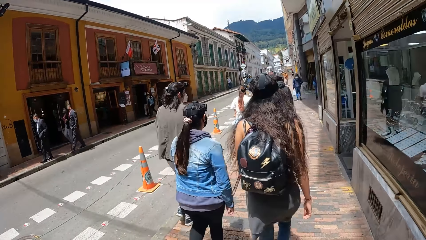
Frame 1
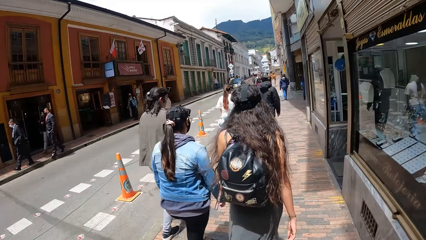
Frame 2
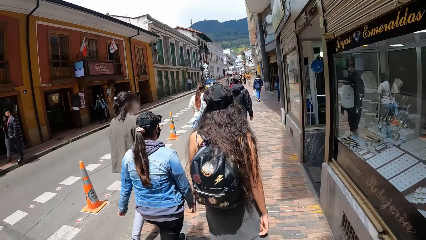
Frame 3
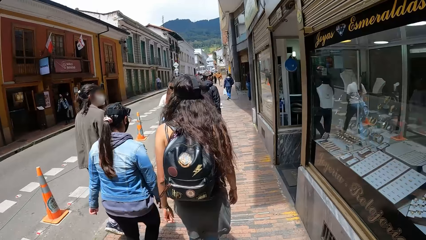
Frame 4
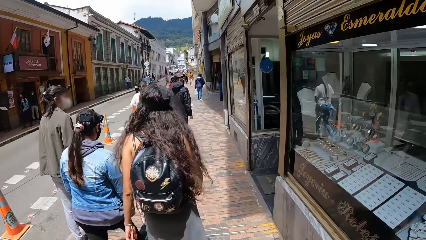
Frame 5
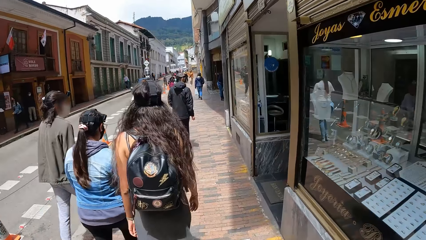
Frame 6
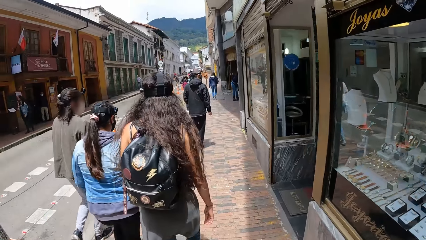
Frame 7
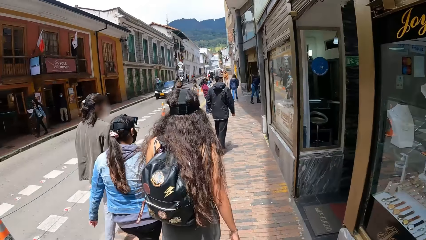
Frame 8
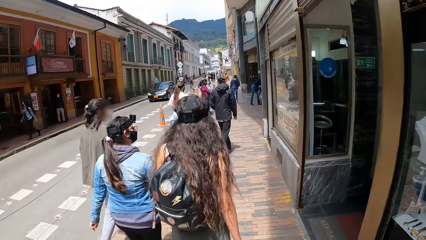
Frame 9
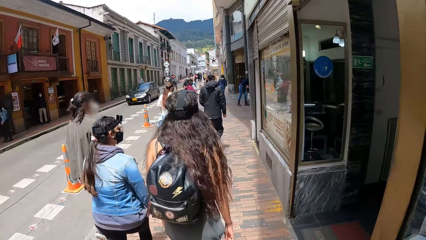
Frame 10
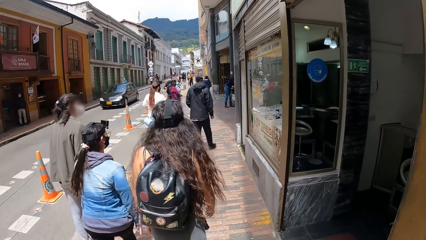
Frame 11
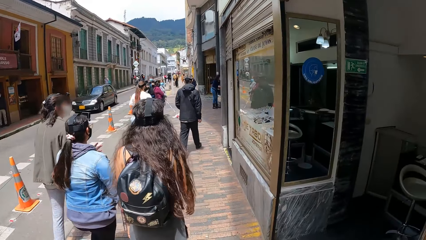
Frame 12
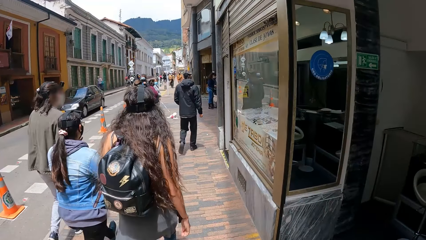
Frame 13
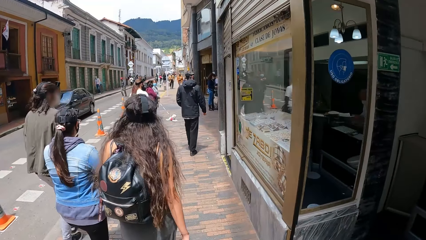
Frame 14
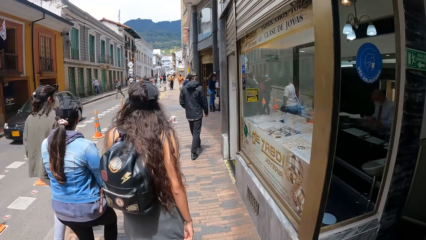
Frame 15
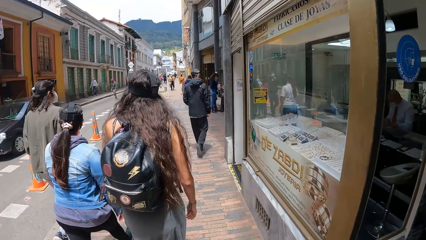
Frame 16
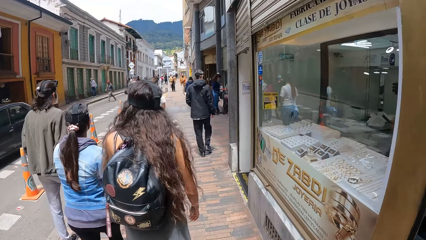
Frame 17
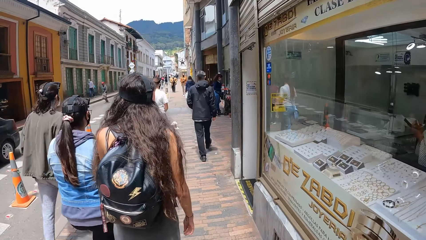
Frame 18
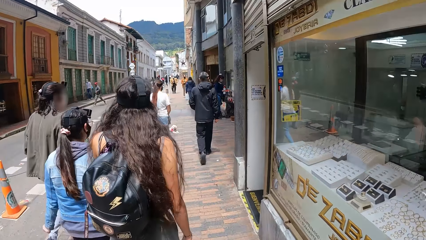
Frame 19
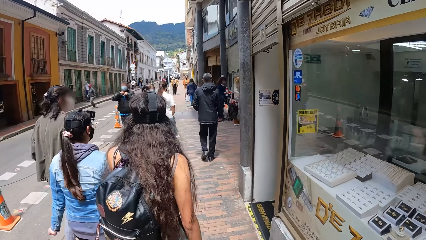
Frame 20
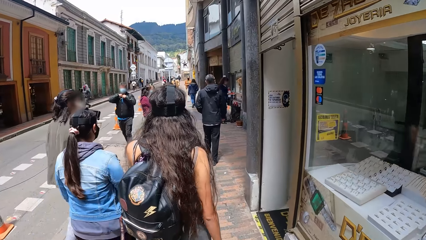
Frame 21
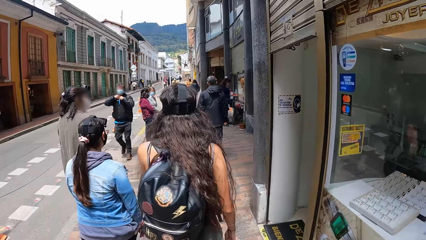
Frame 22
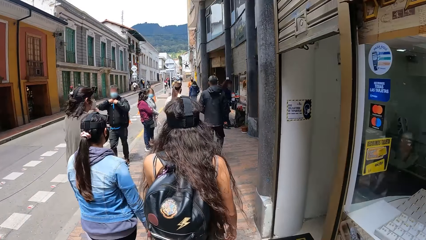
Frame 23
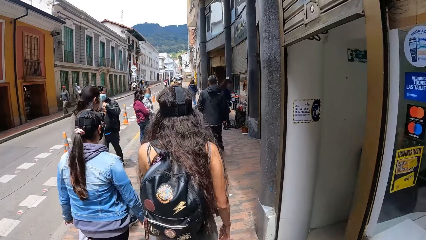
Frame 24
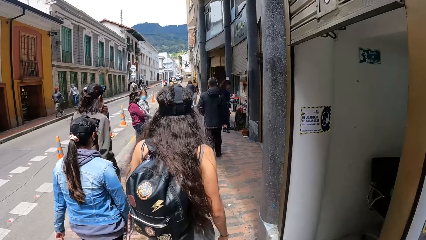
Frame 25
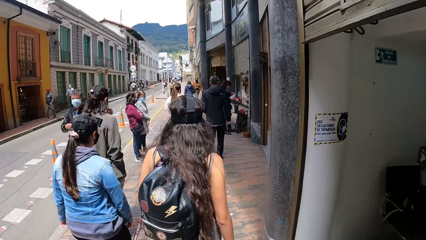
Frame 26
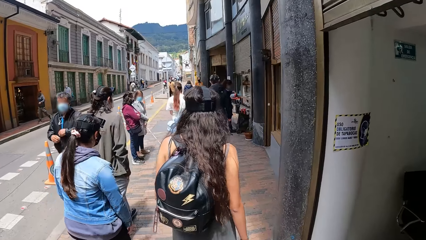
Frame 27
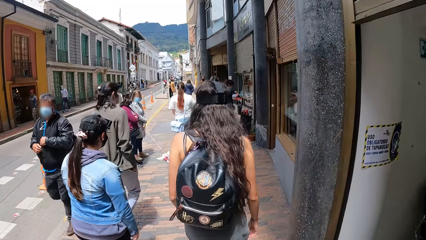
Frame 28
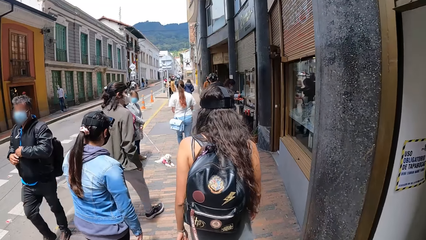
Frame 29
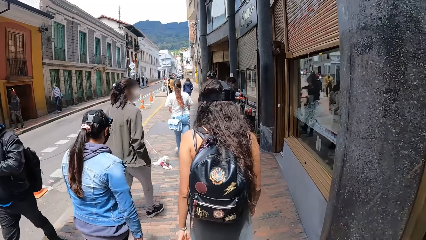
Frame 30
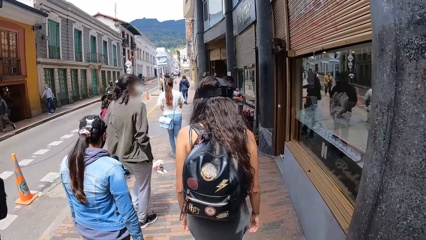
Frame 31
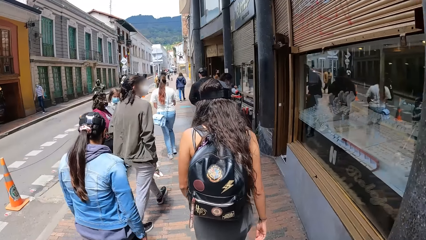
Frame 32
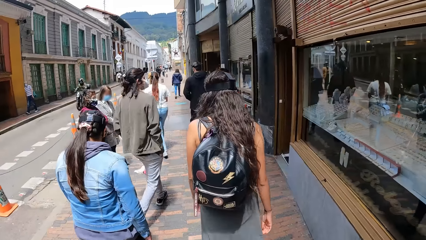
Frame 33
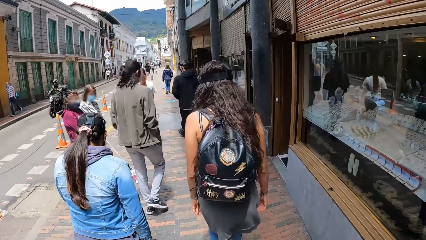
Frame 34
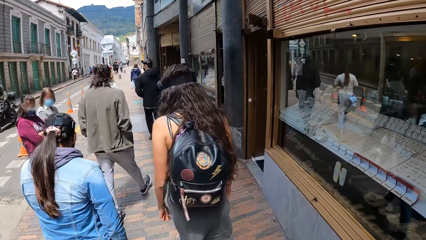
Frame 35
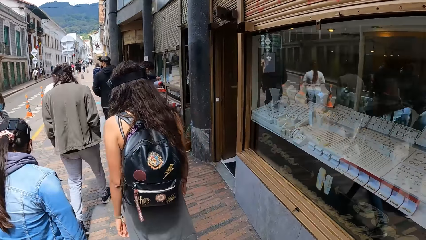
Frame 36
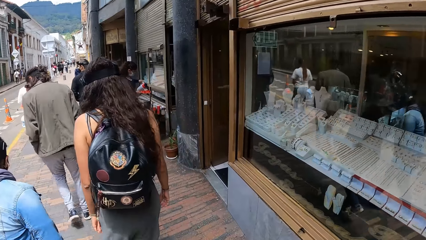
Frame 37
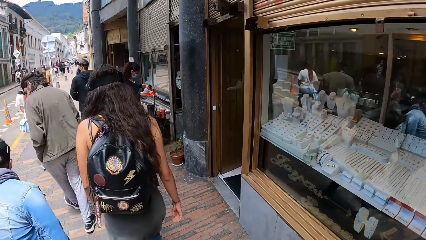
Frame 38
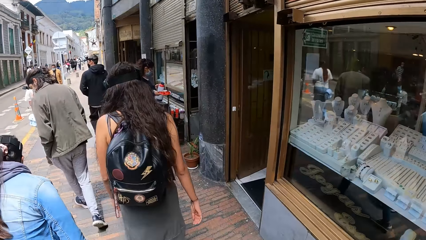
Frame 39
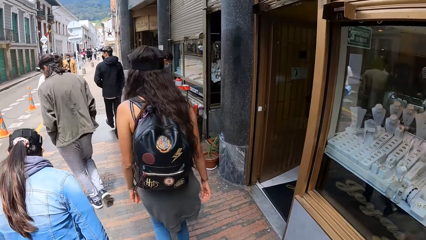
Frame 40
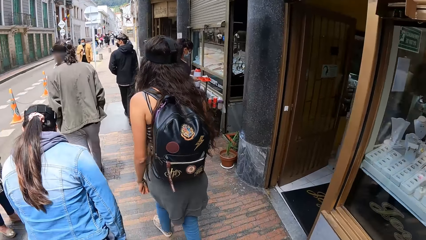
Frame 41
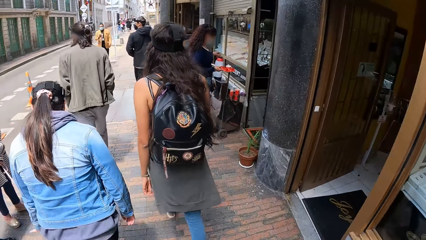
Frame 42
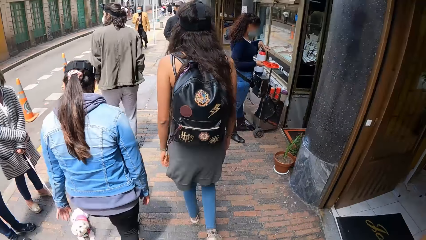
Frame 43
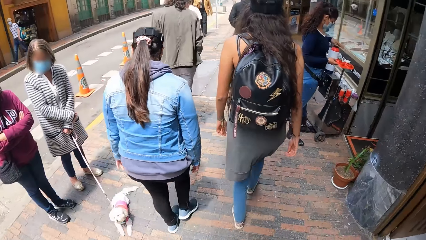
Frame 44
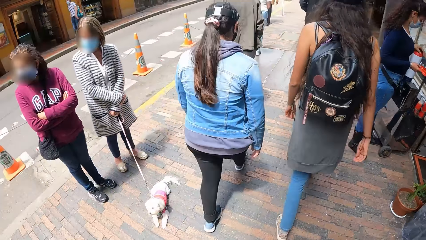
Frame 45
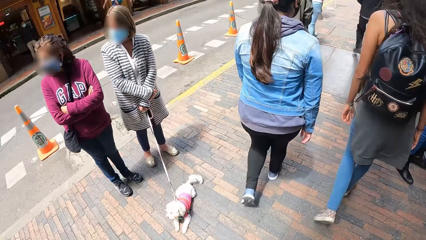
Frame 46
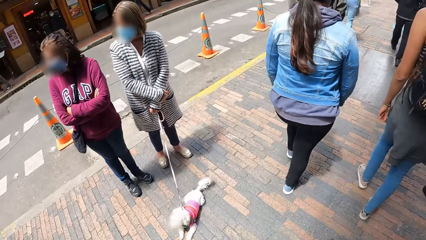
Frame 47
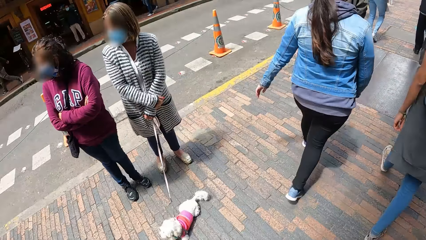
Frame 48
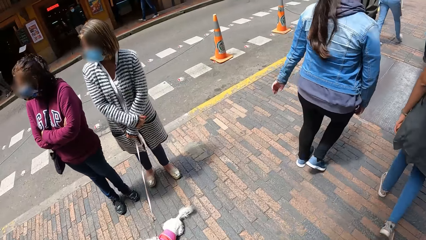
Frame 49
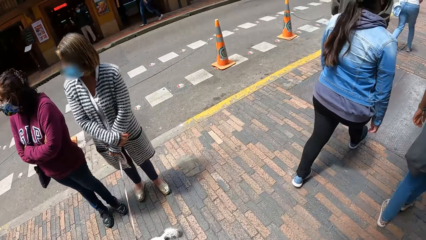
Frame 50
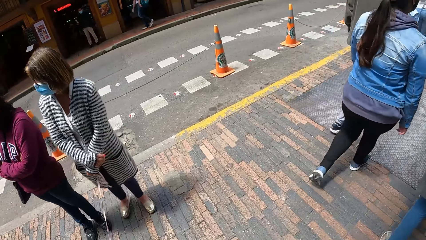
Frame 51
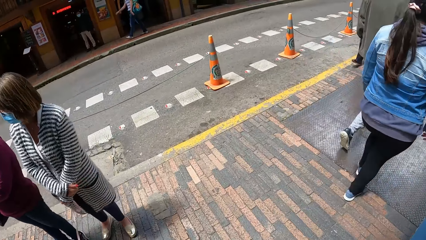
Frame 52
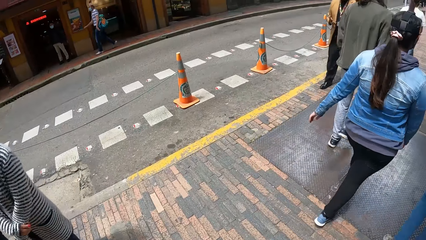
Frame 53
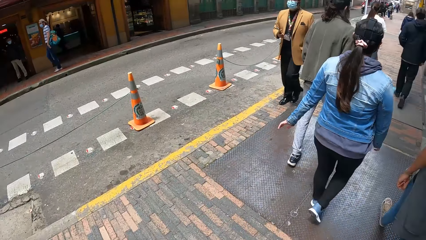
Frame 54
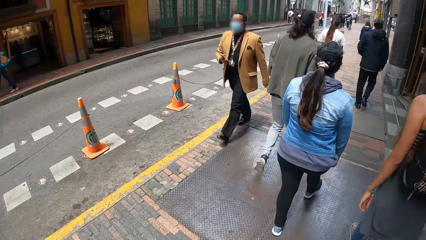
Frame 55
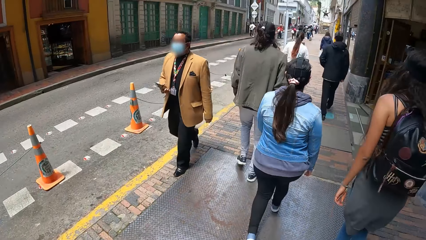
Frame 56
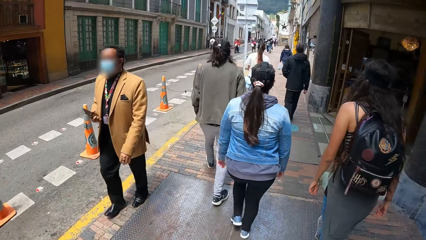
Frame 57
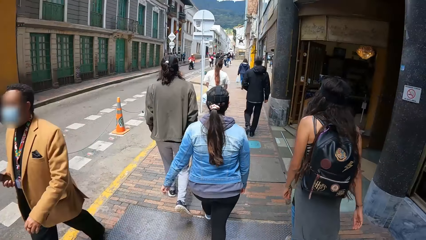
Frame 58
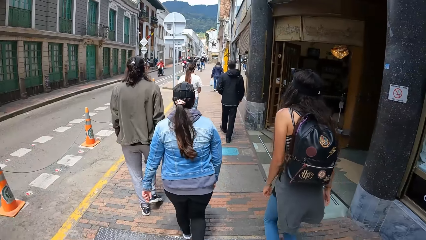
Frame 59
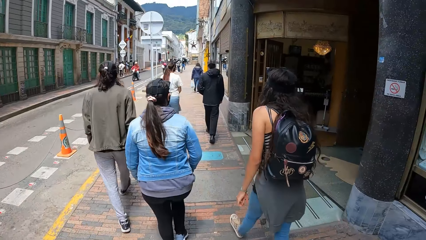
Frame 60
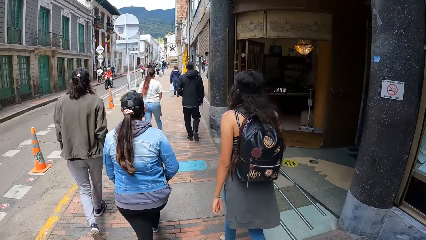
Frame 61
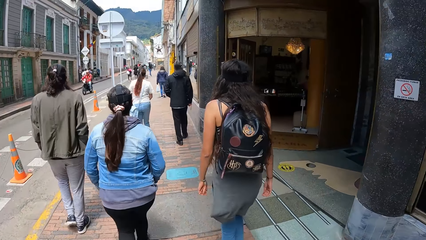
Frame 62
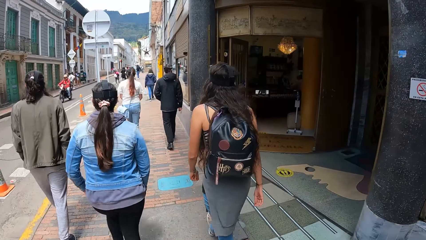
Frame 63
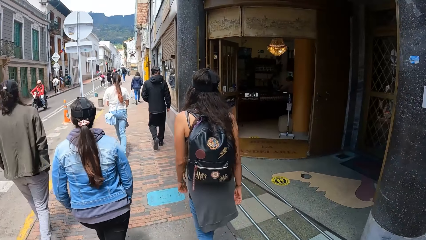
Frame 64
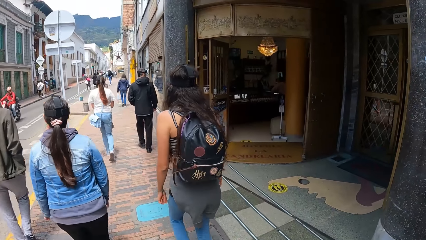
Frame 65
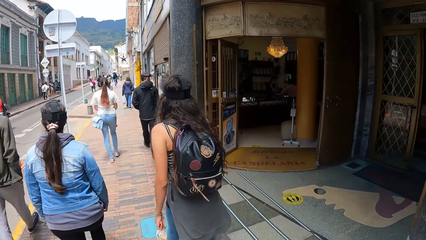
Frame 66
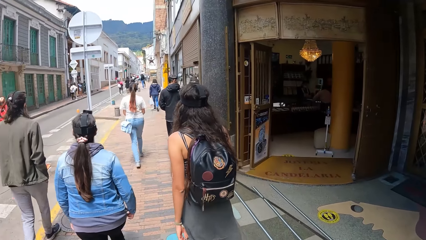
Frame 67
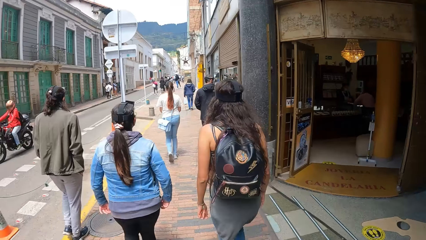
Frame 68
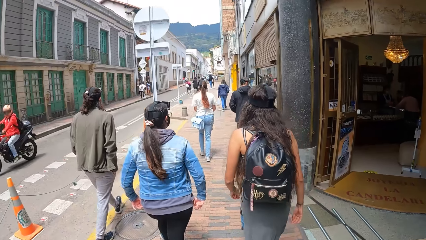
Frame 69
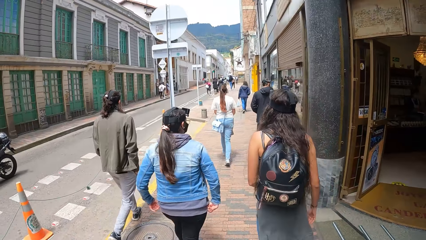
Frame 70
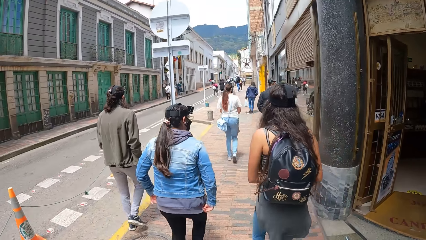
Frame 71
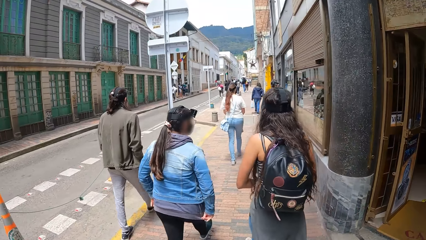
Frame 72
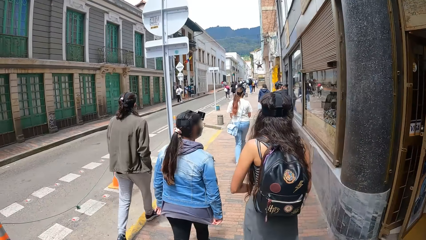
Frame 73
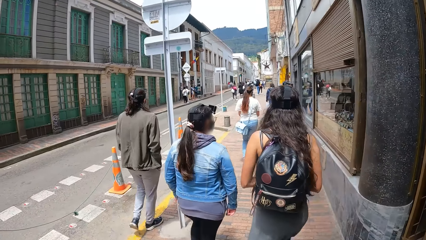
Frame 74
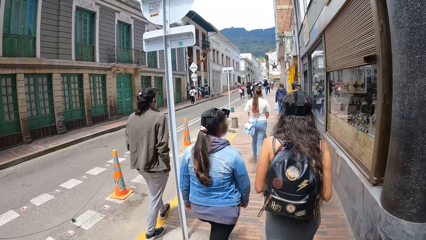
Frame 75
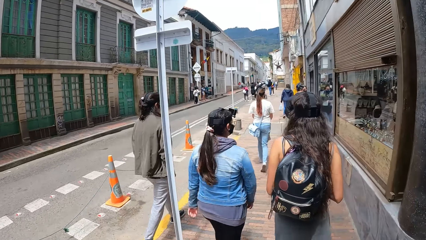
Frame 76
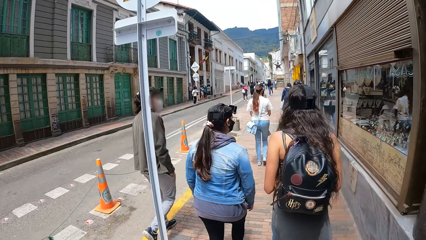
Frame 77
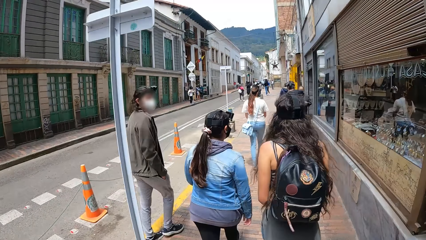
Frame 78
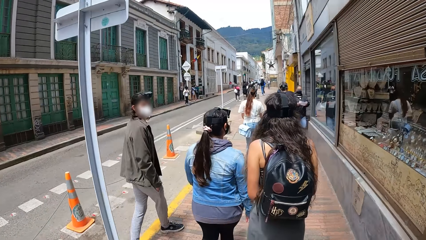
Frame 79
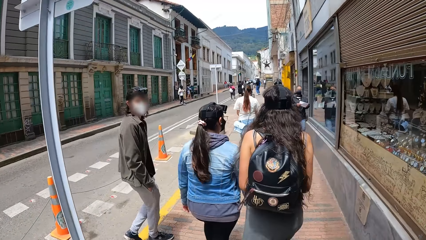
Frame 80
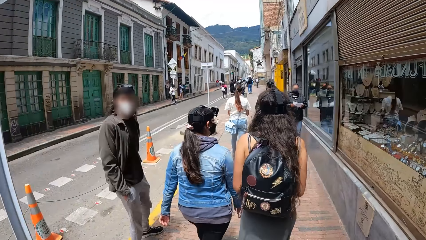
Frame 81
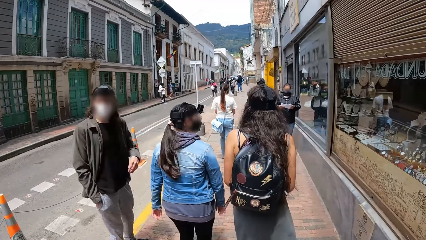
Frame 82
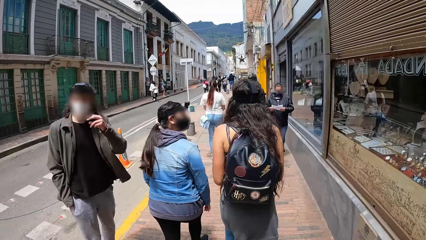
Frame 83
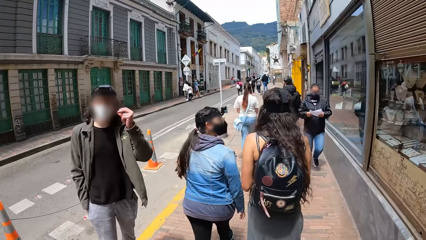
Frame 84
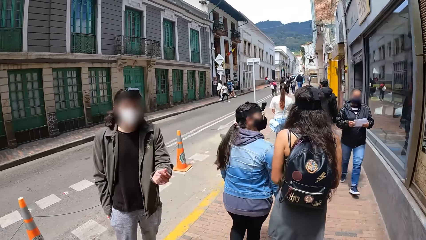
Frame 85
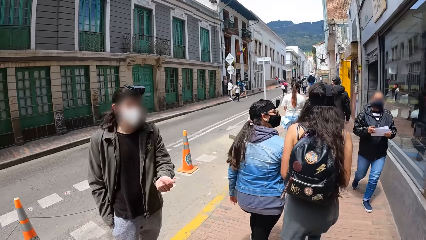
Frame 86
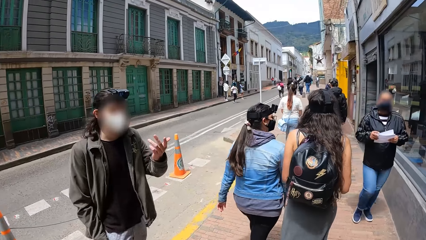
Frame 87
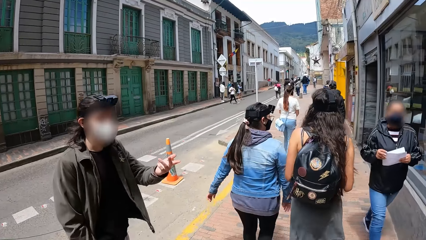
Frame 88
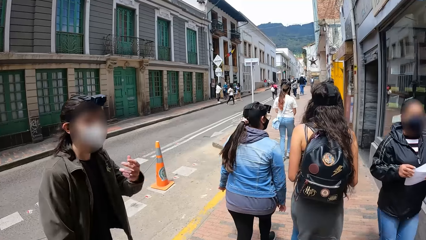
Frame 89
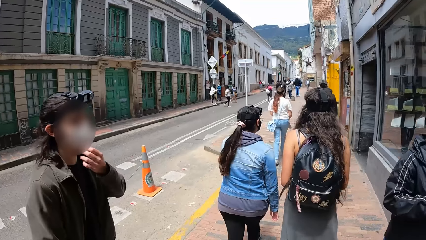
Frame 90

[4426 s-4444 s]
The woman touches a nose mask on her face with her left hand. The camera wearer interacts with the man.
